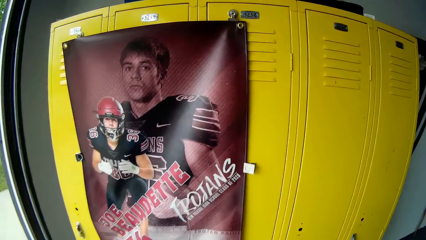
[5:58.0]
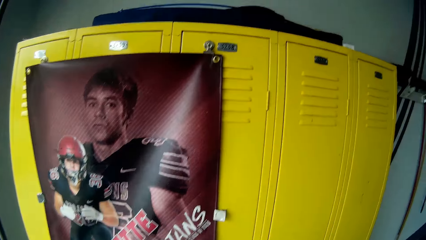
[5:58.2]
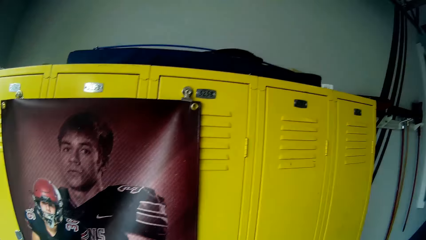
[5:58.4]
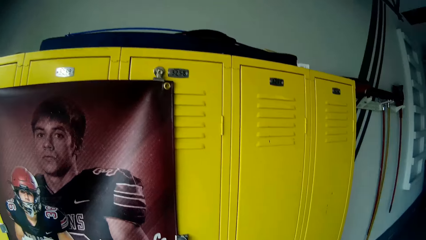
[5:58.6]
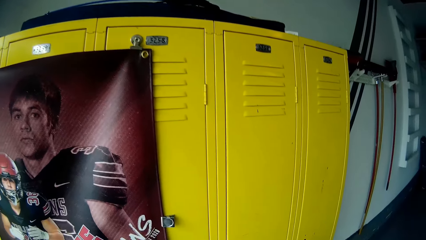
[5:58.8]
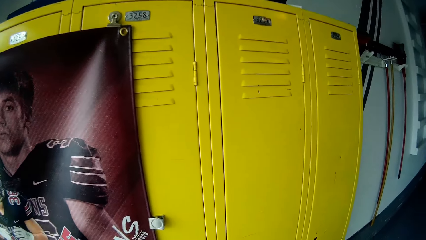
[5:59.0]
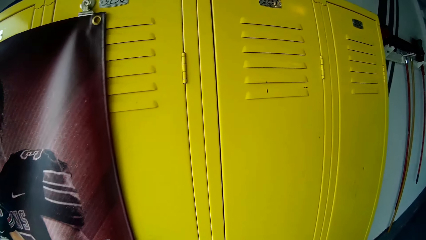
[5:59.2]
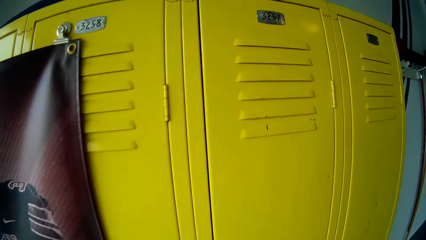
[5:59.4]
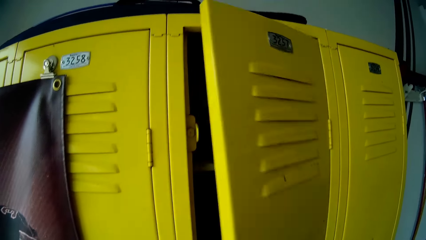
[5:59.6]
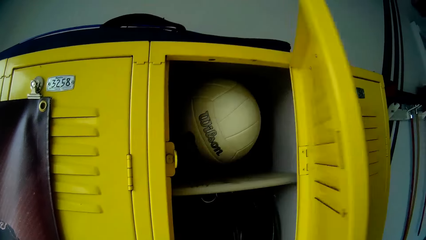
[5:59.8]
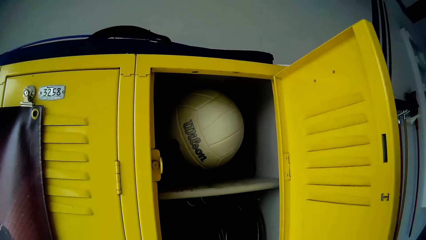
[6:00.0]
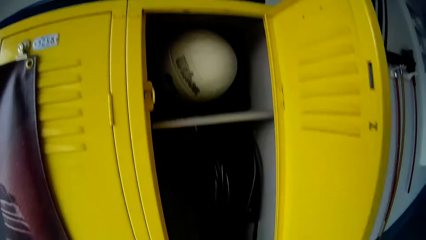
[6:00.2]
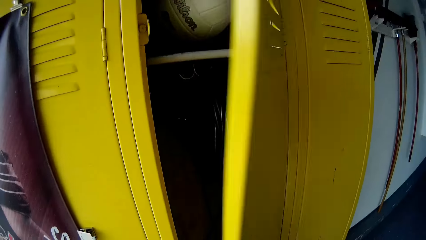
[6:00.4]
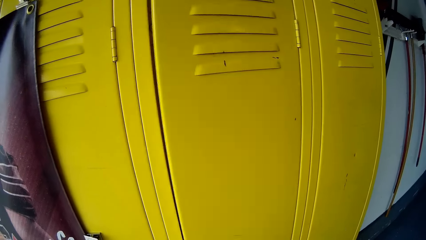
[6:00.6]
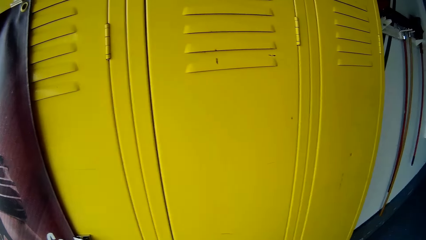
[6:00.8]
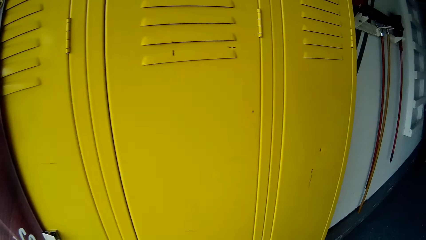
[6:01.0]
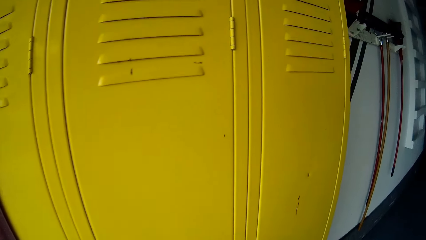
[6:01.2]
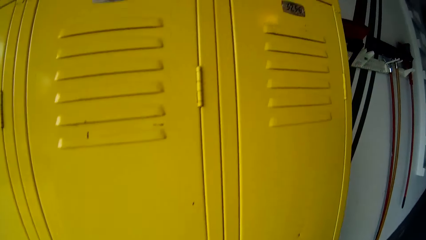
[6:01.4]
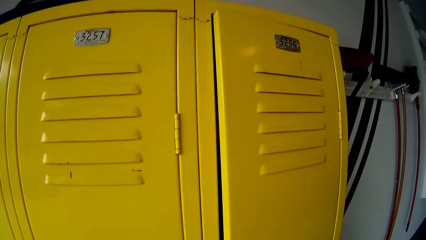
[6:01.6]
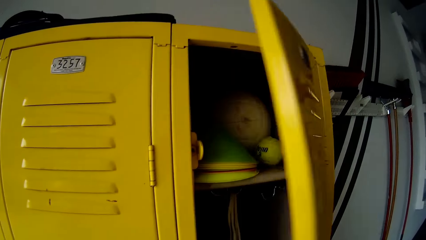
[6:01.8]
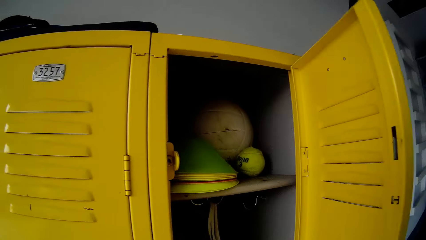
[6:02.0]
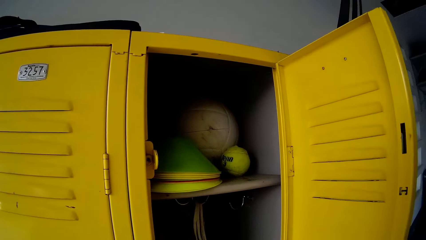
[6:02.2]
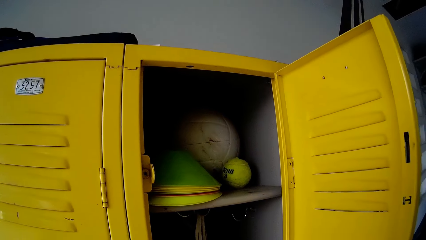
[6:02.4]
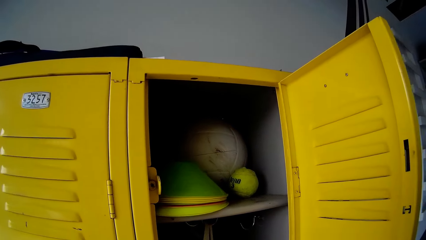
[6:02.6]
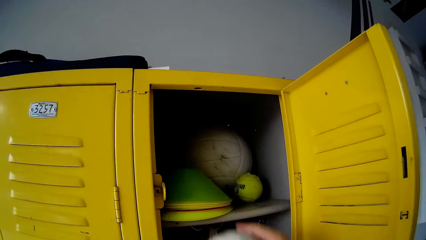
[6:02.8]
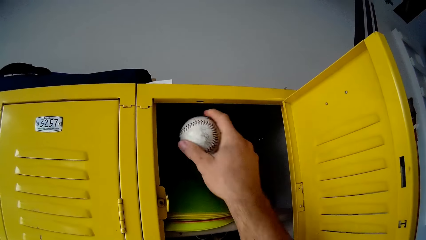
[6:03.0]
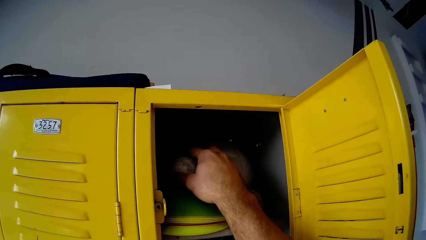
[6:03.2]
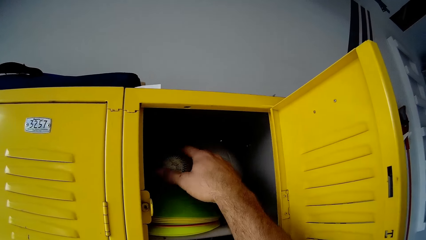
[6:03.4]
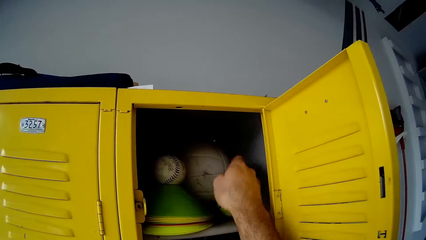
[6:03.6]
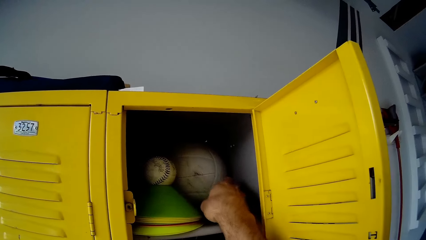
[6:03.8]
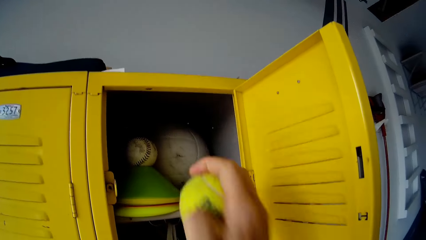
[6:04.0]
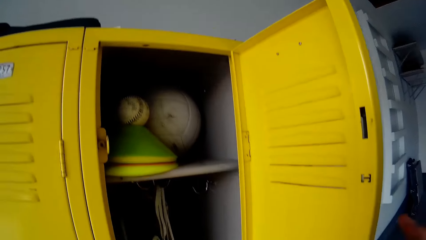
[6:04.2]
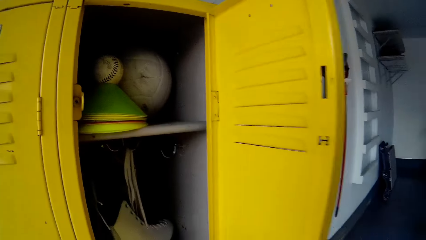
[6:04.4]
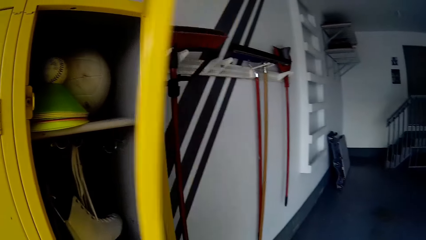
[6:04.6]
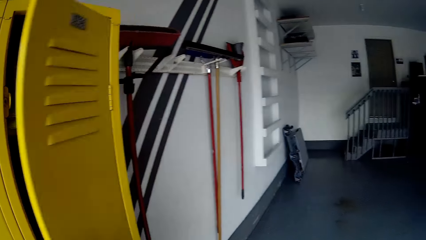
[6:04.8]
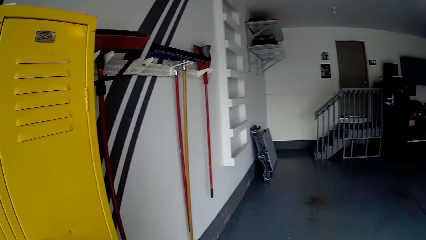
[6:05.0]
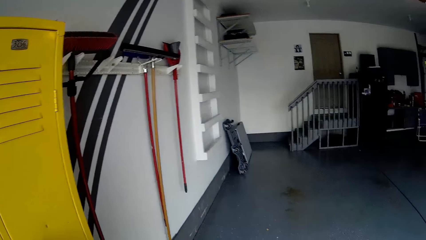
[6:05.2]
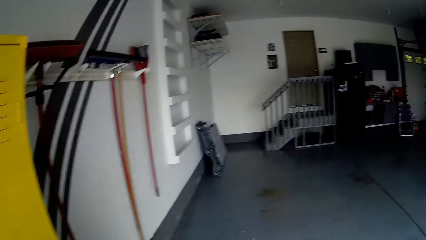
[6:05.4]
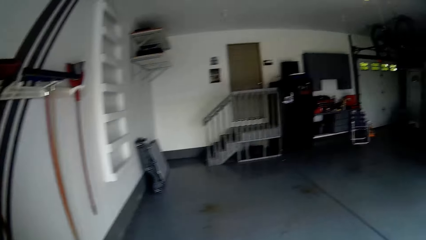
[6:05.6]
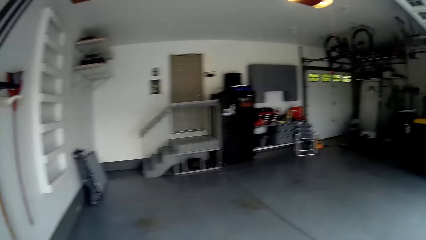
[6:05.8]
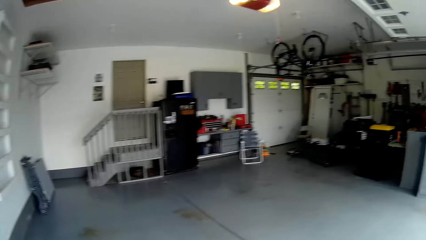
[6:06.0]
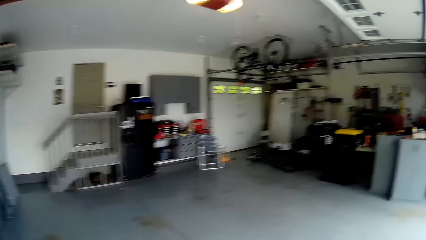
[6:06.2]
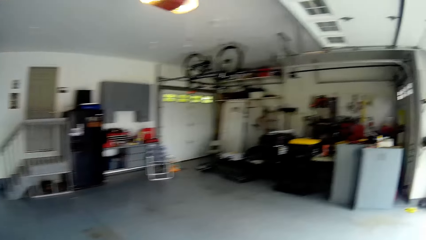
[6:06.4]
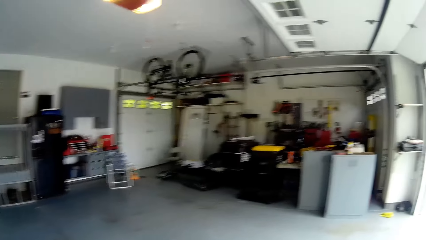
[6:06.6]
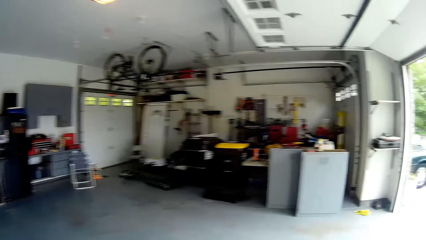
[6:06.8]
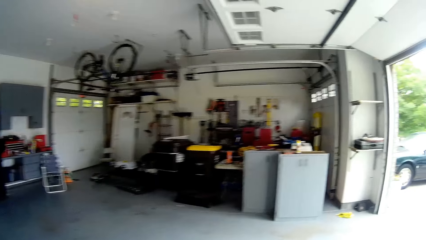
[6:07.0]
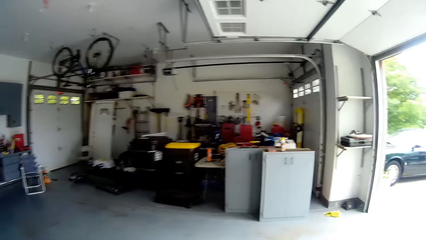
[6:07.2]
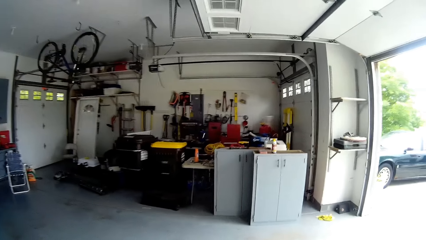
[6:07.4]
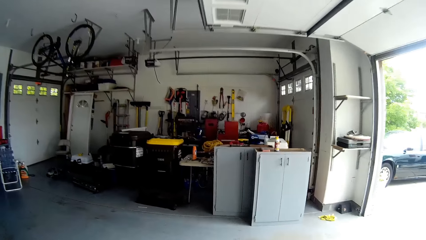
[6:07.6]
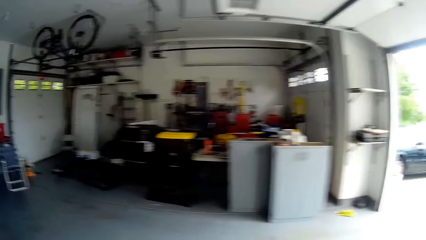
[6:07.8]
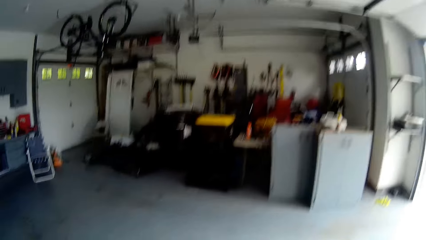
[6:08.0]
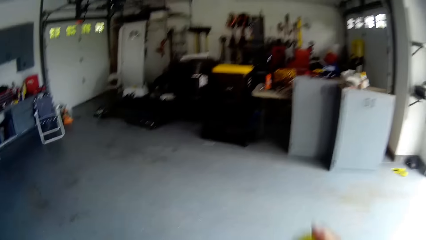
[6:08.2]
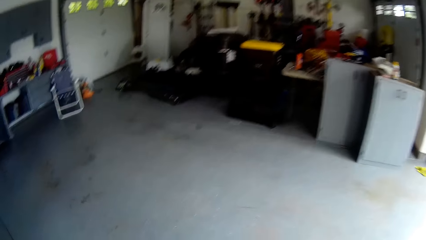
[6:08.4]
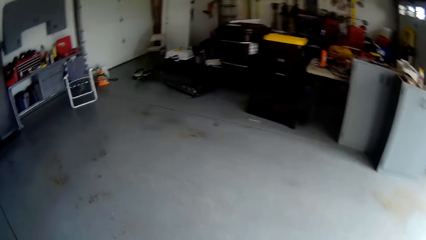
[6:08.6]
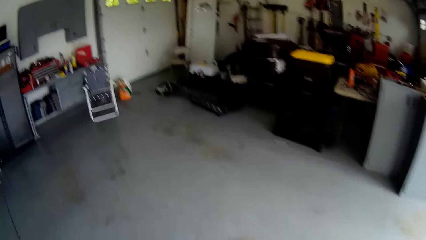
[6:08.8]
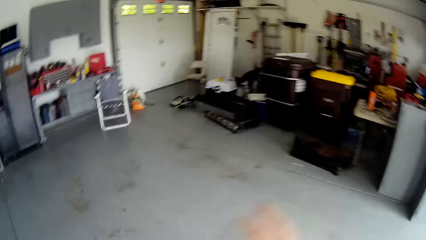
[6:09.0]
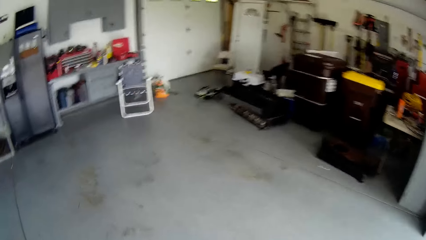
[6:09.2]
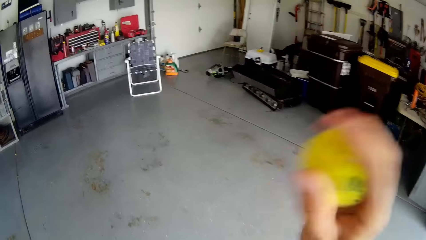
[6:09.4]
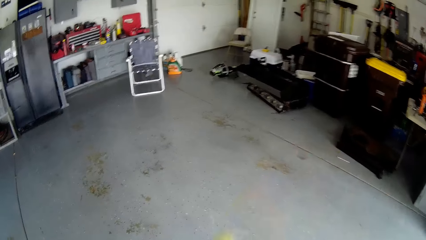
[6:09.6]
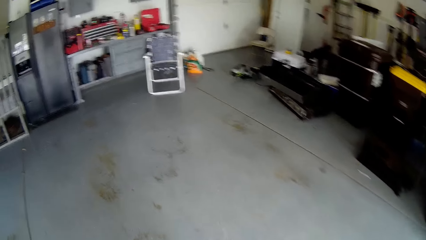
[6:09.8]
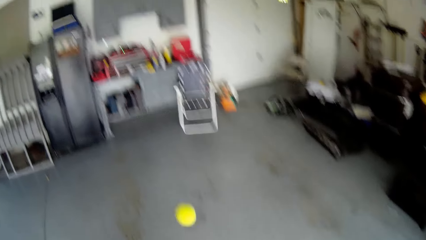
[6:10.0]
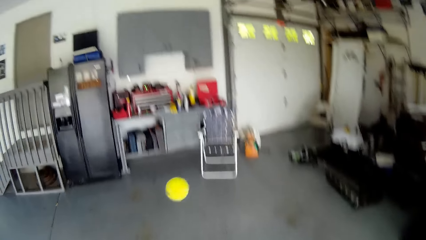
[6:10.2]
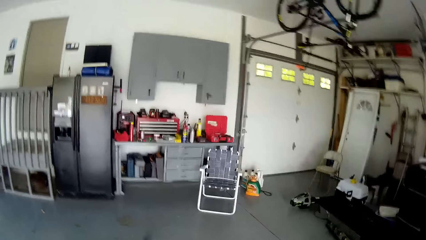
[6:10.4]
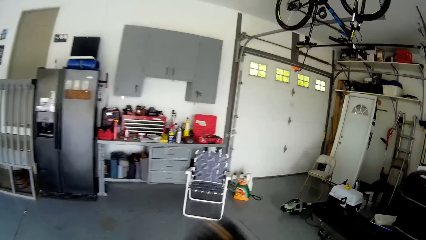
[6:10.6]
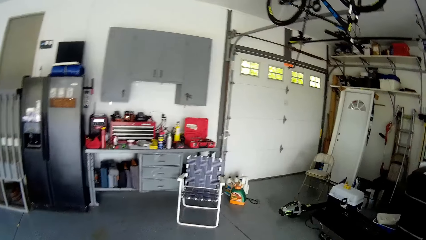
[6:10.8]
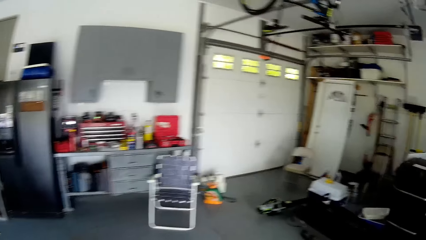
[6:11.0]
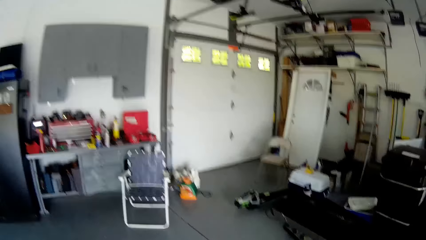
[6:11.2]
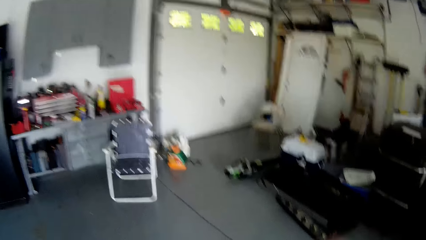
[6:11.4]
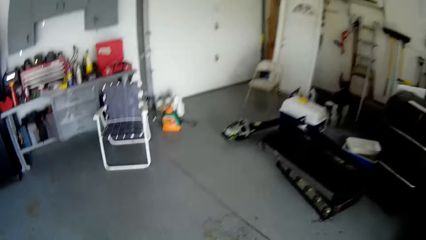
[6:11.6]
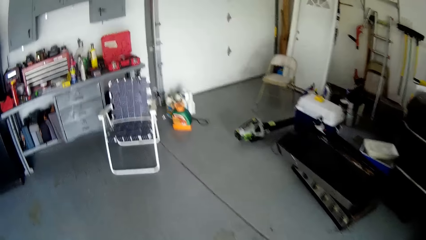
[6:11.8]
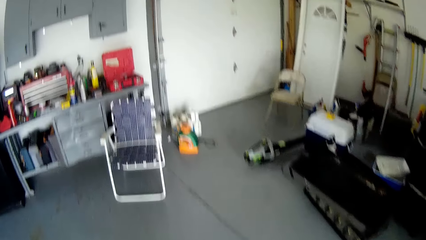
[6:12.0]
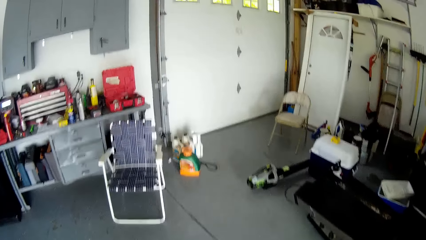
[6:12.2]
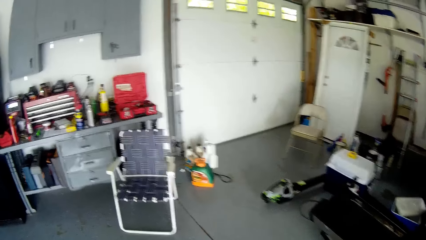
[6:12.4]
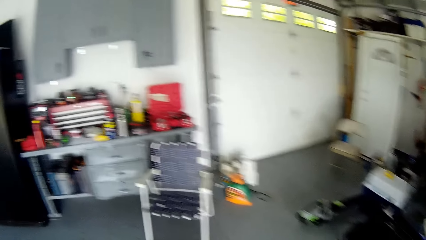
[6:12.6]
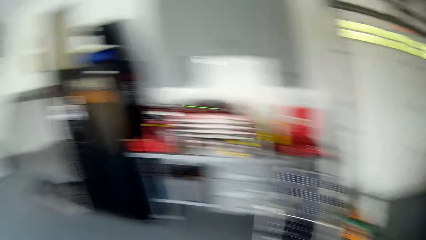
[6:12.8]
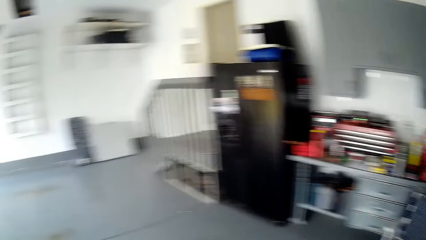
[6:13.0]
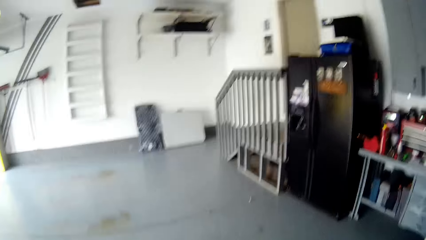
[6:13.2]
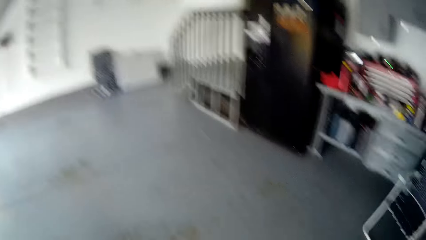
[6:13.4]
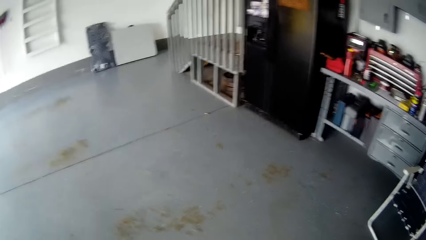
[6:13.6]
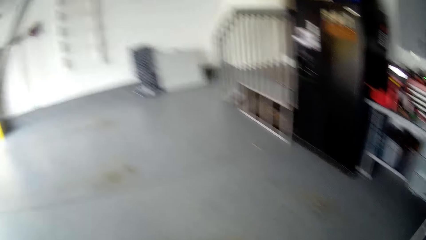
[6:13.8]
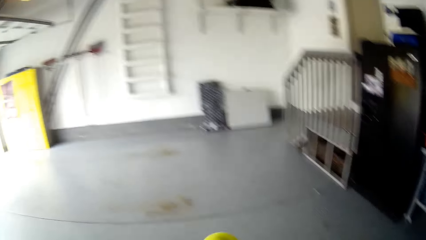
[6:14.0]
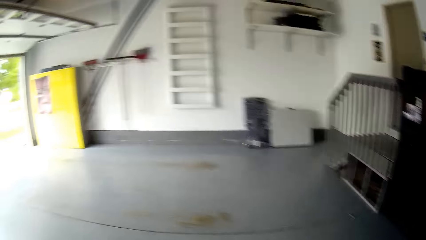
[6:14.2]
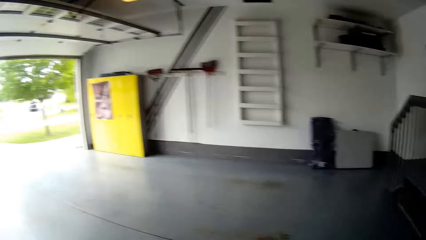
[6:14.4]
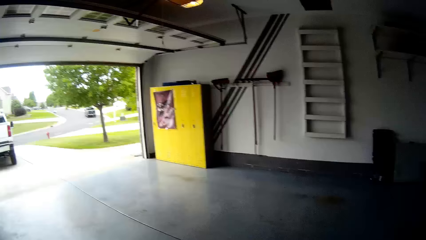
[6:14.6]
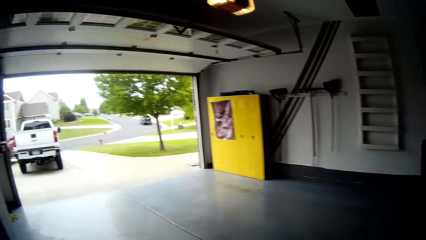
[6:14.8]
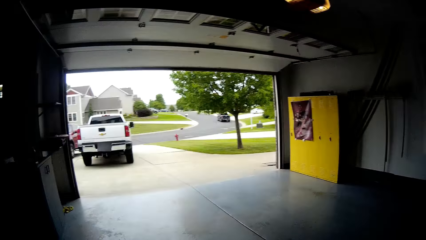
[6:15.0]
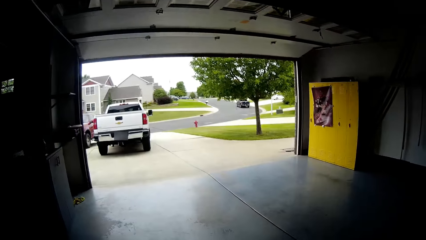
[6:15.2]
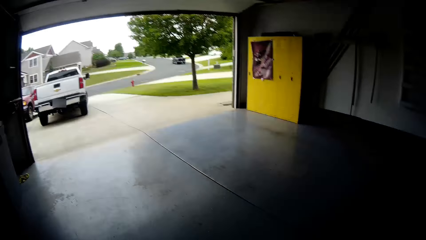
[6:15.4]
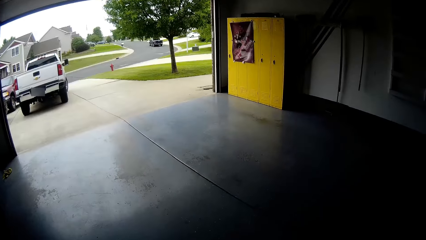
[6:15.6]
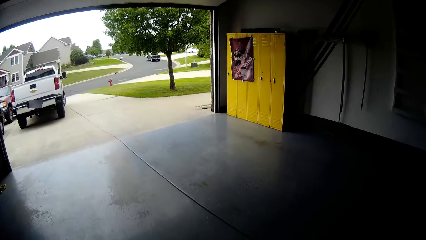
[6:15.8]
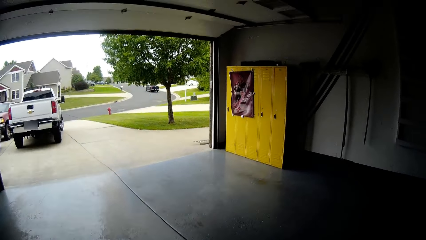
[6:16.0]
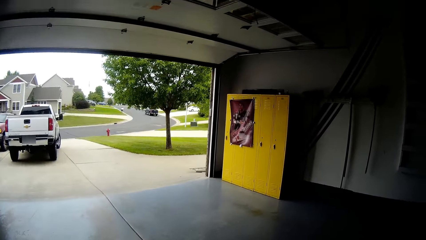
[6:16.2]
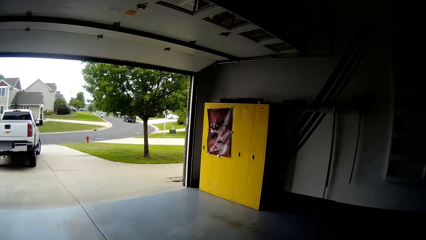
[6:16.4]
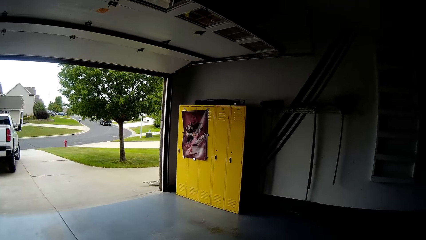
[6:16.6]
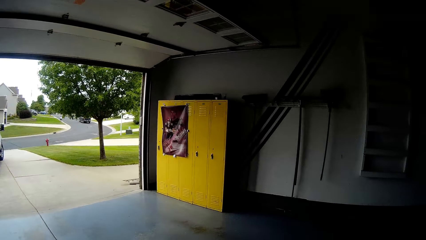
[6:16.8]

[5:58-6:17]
The camera wearer opens a locker with the right hand. They close the locker. They open another locker with the right hand. They put the cricket ball in the locker with the right hand. They pick up a tennis ball from the locker with the right hand. They close the locker. They look around the house and walk around the house. They bounce the tennis ball on the floor. They play with the tennis ball. They walk around the house.
